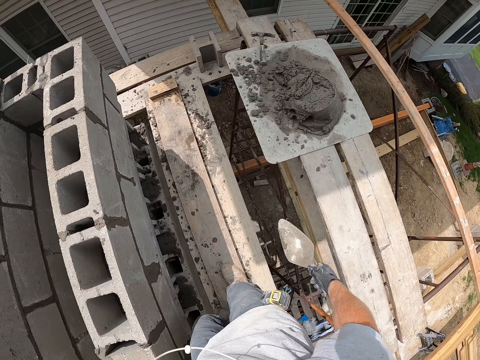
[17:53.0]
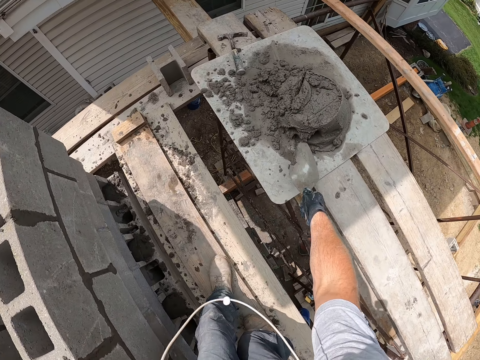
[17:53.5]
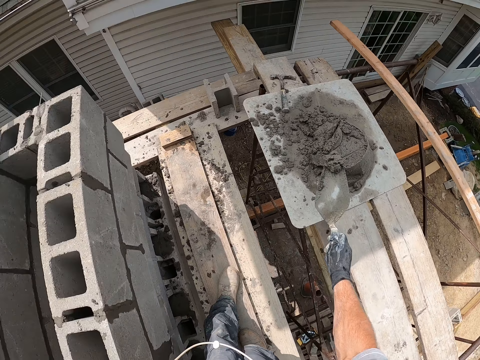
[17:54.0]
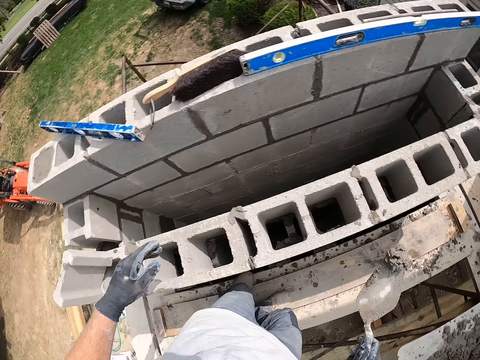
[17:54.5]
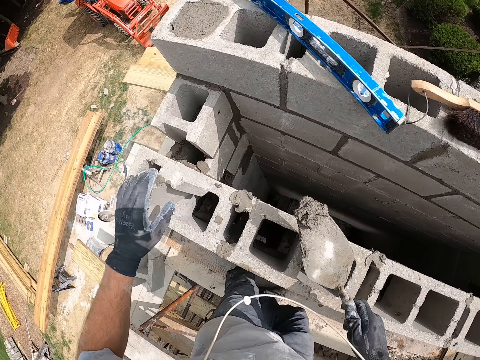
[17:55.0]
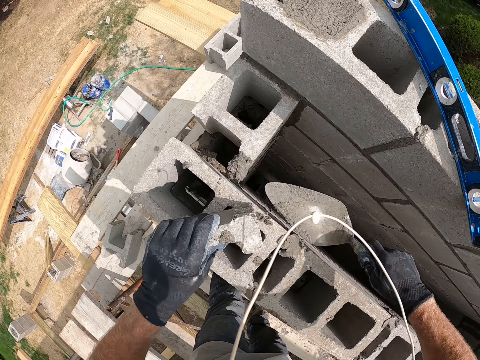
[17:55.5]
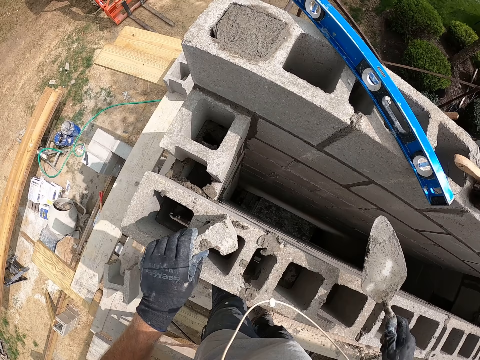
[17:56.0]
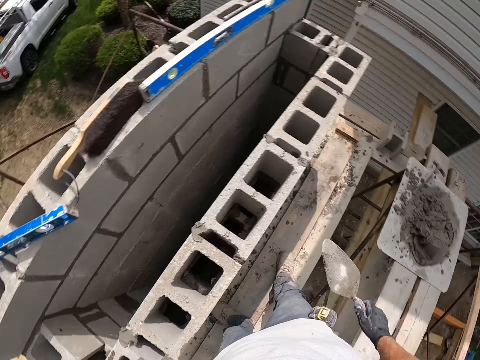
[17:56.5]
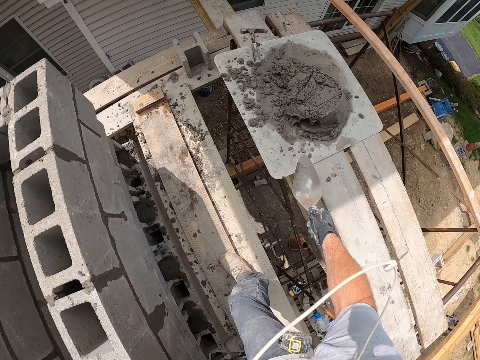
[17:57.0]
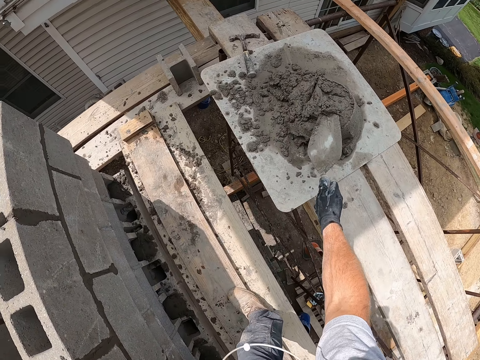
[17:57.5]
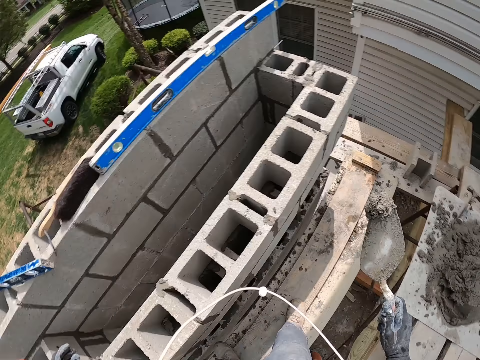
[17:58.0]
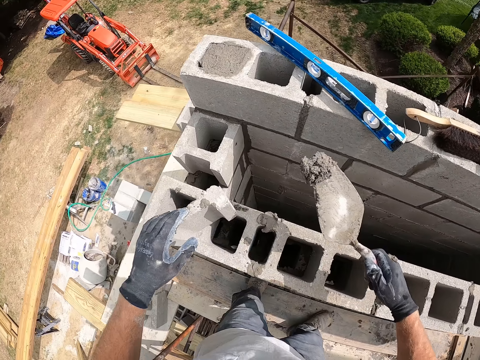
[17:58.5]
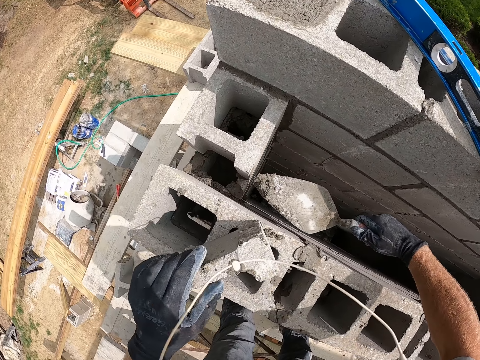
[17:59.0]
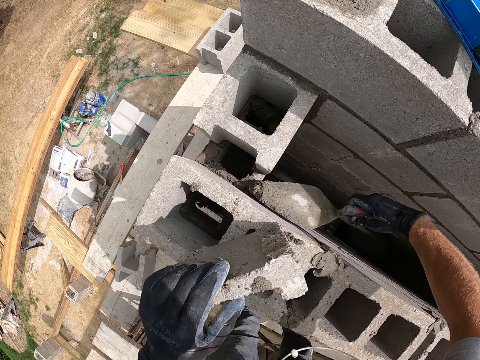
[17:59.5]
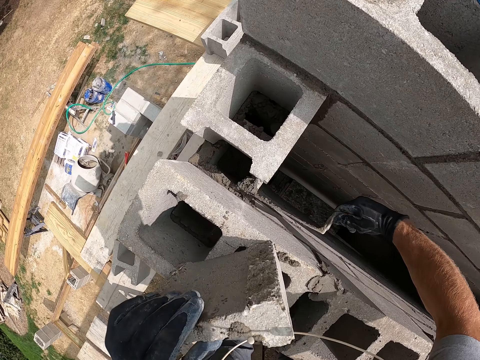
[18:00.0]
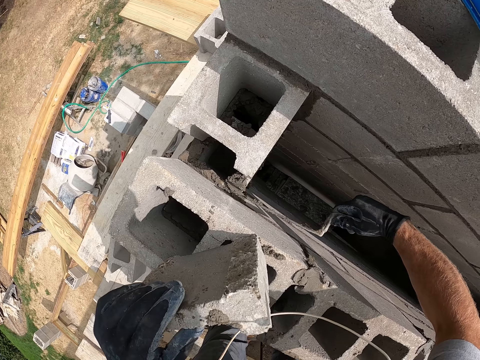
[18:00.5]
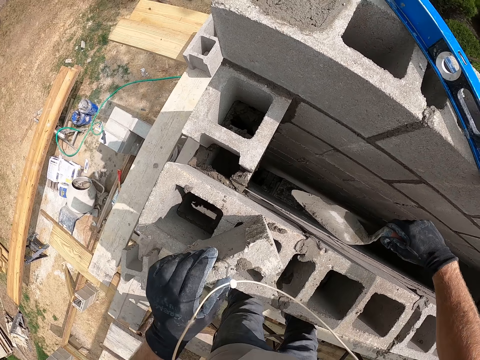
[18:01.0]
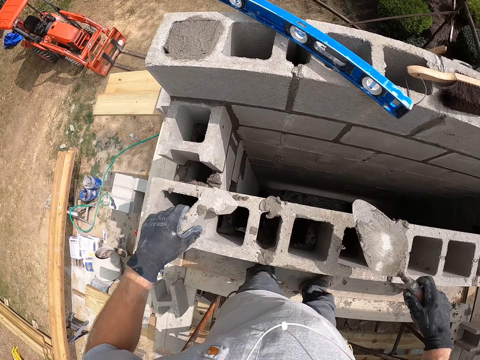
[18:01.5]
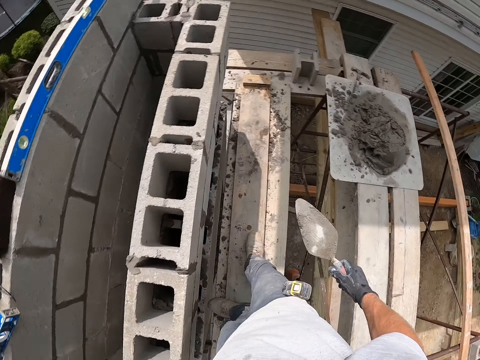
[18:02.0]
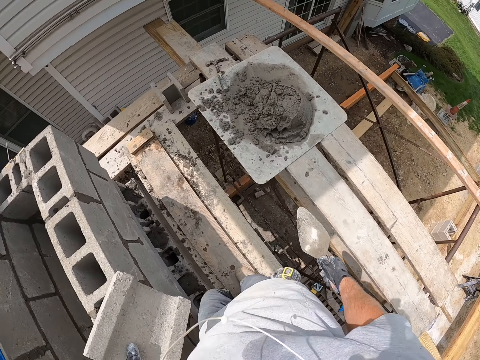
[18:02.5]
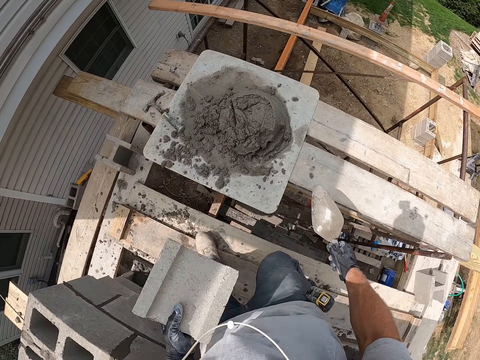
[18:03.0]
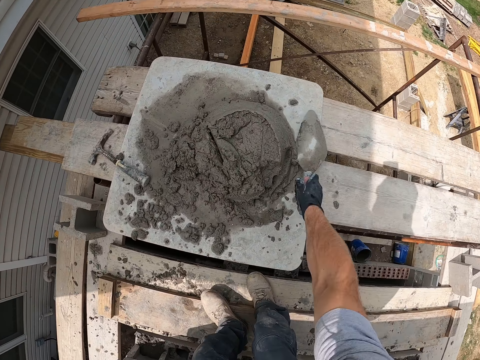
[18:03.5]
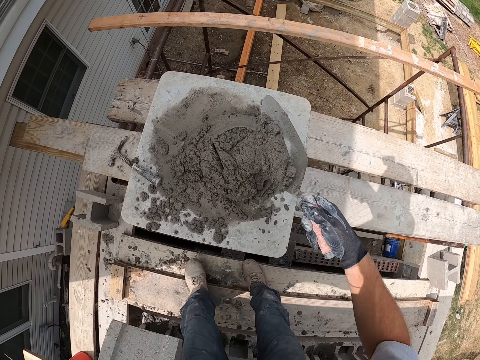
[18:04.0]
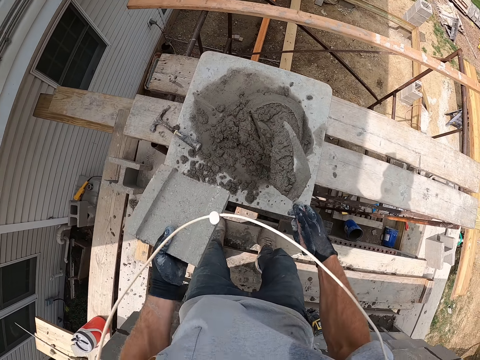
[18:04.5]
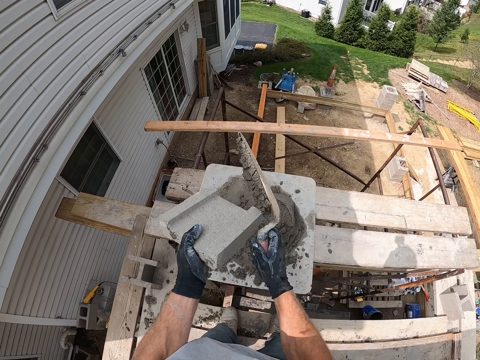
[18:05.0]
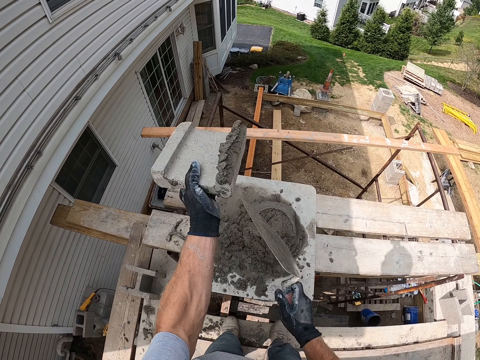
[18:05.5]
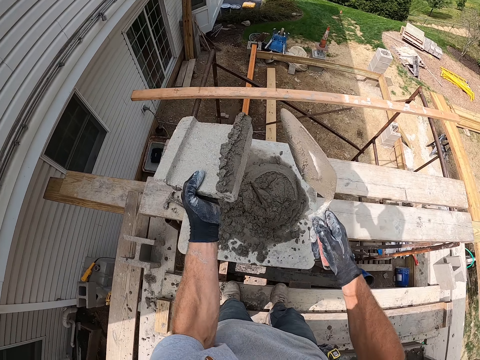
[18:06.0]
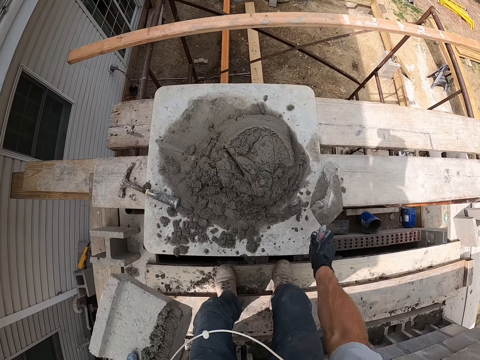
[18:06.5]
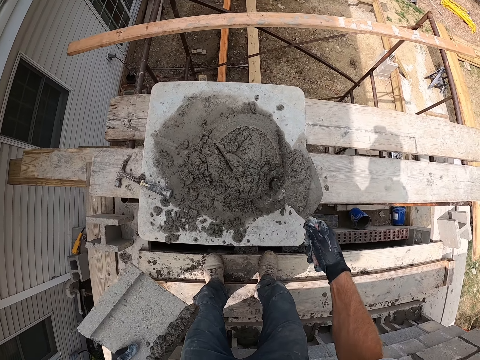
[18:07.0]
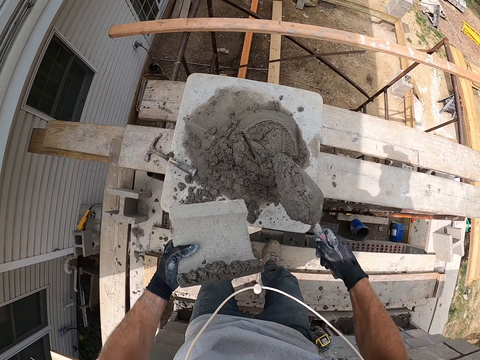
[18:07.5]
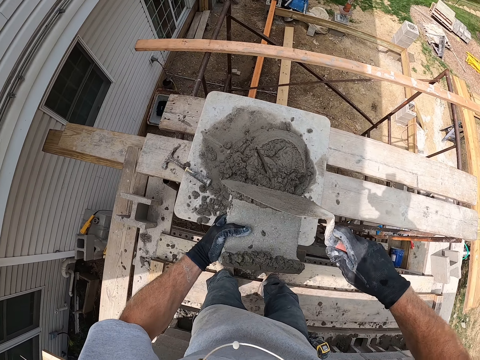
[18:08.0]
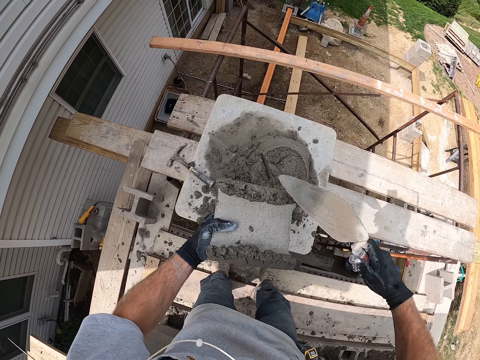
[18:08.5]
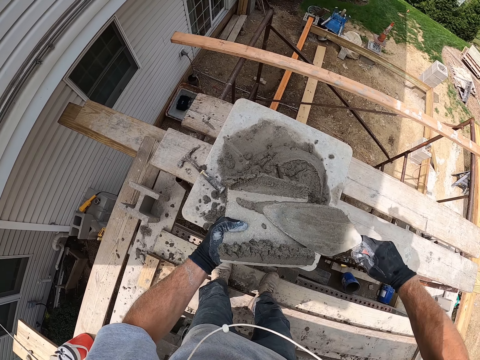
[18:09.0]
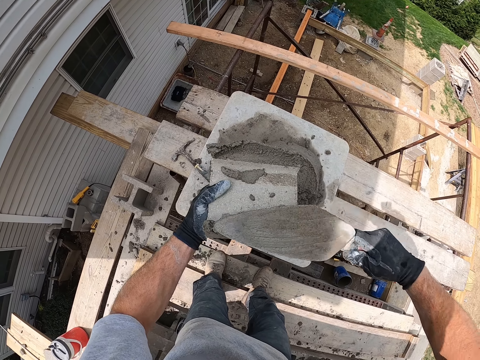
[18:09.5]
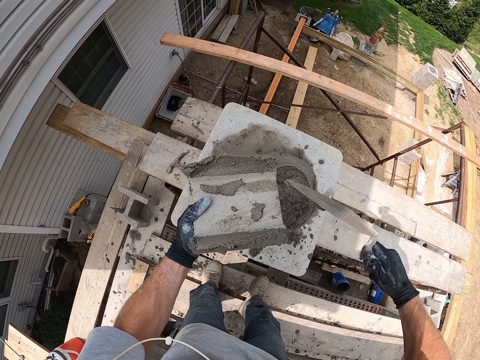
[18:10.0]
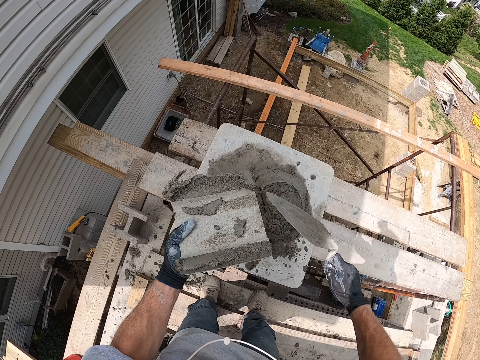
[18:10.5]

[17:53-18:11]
The camera wearer scoops cement with the trowel. They pour cement on the concrete wall with the trowel. They scoop cement with the trowel and pour cement on the concrete wall with the trowel. They scoop cement with the trowel. They paste cement on the concrete block with the trowel. They scoop cement with the trowel and paste cement on the concrete block with the trowel.

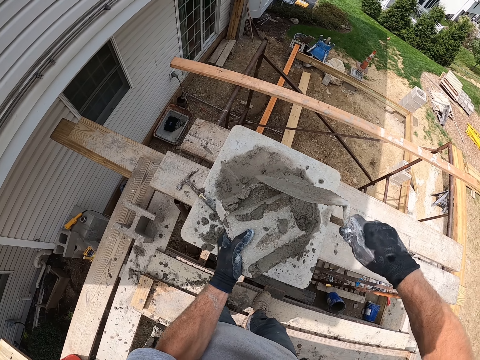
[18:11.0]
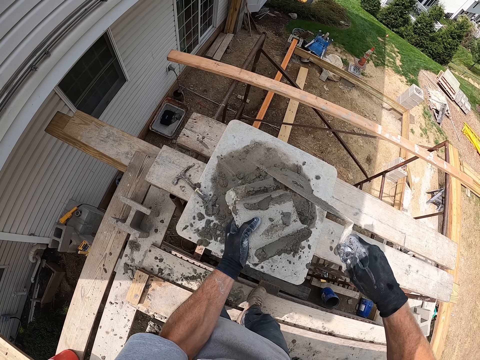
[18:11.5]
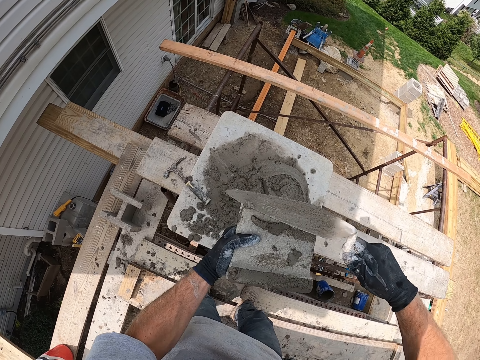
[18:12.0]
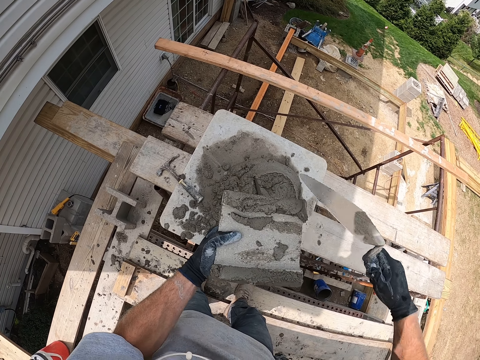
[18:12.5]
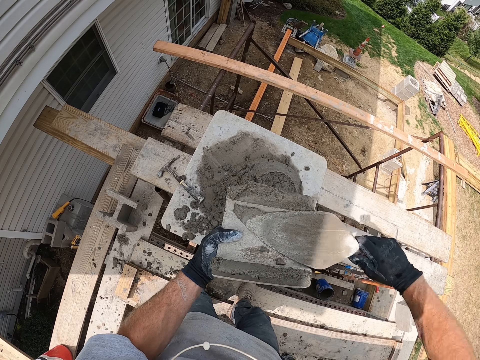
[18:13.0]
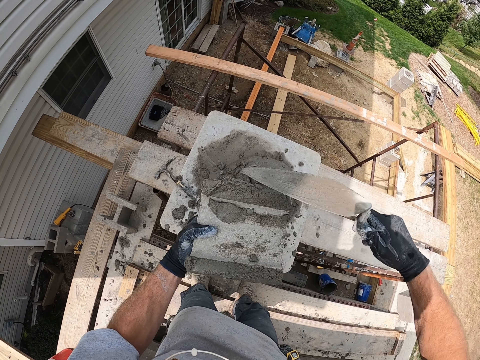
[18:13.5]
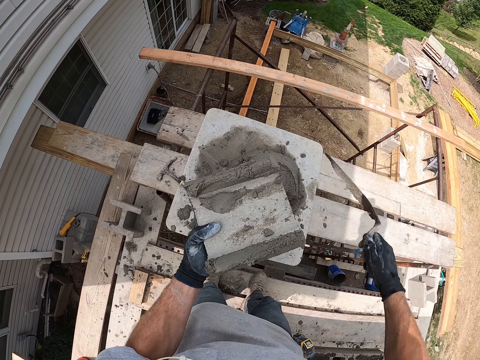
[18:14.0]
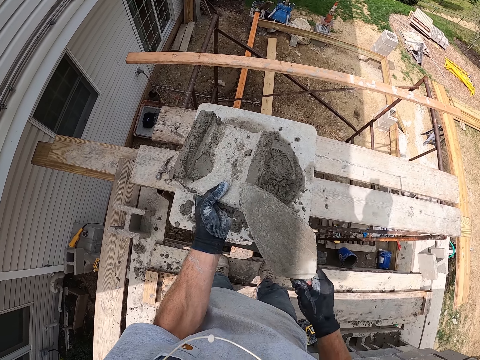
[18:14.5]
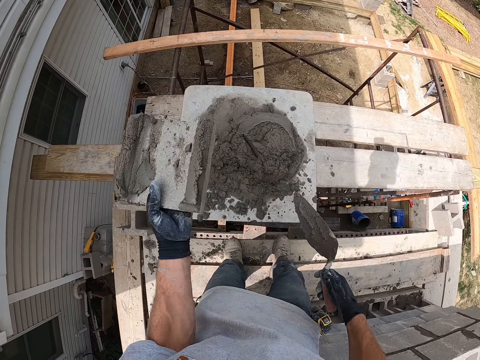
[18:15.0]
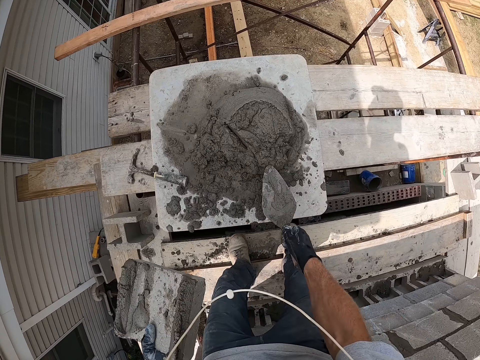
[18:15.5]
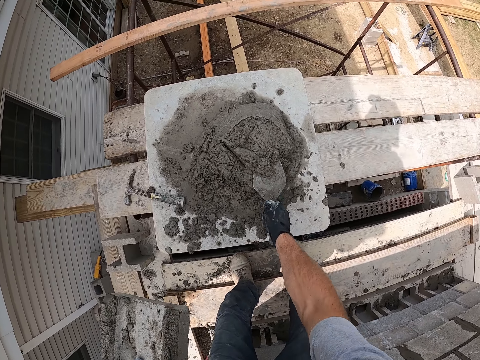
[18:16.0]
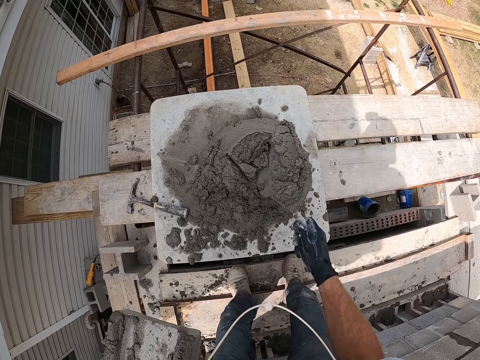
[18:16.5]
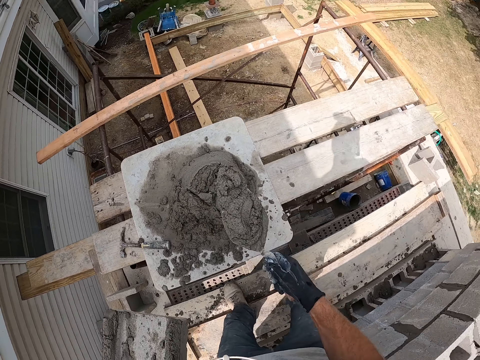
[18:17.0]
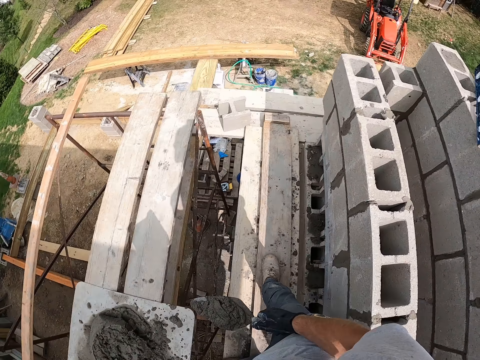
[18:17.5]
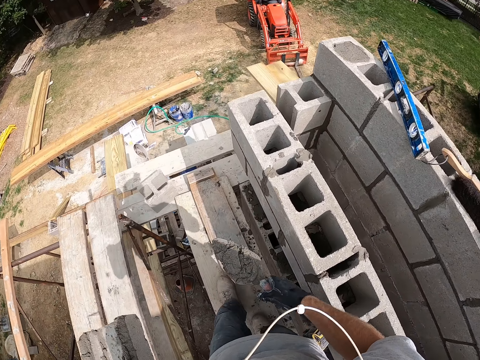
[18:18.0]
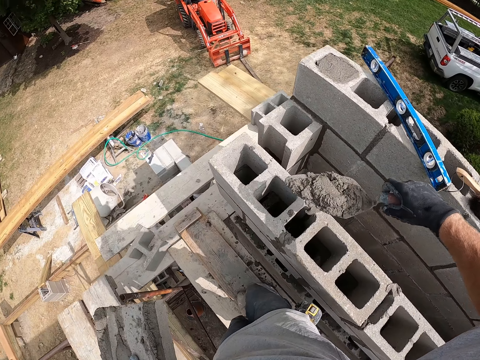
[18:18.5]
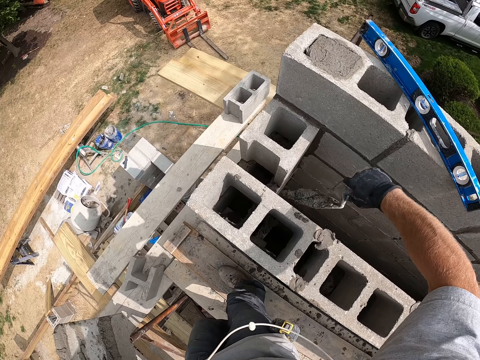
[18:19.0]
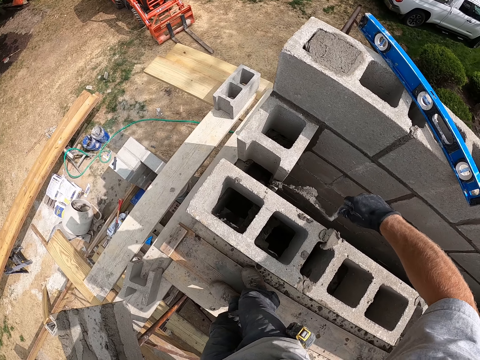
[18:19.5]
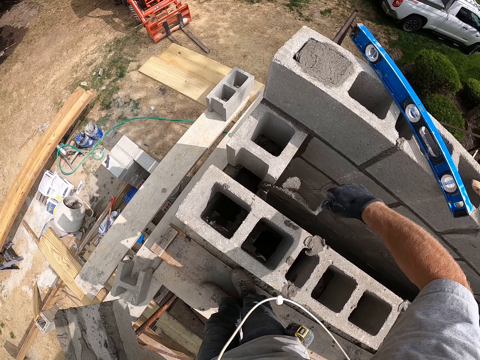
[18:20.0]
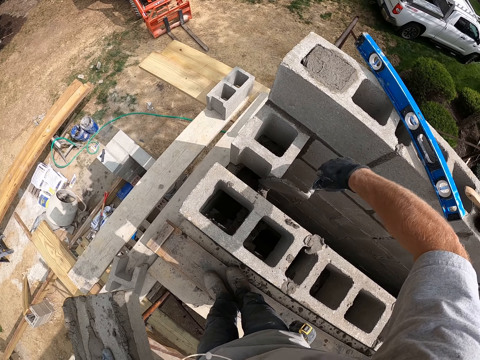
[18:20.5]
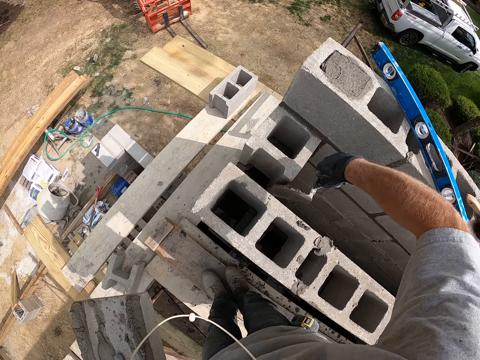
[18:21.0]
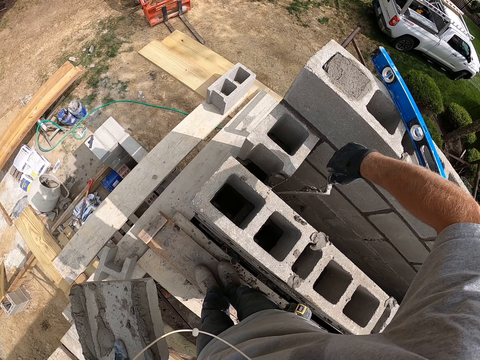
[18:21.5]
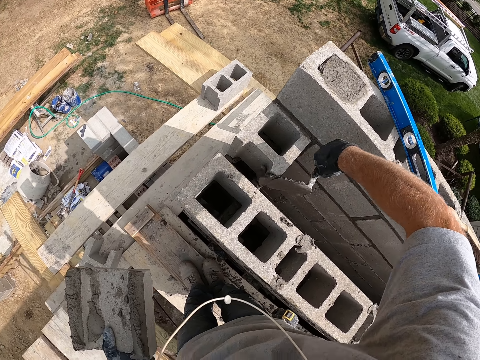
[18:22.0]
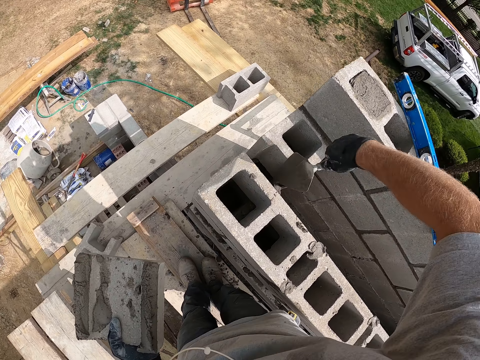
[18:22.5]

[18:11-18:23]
The camera wearer packs cement with the trowel. They put cement on the concrete wall. They walk. They spread the concrete on the brick.
